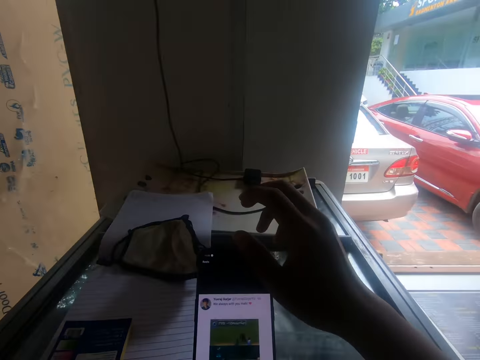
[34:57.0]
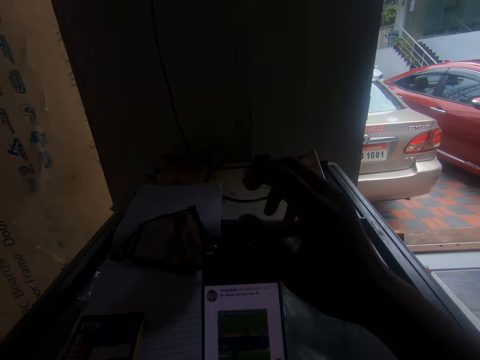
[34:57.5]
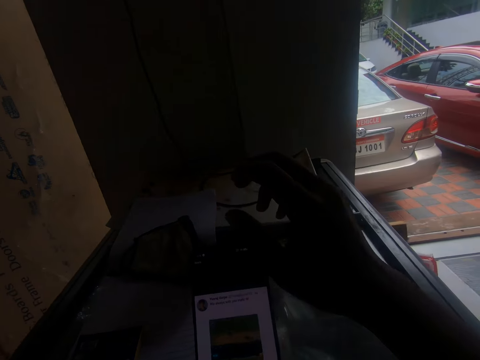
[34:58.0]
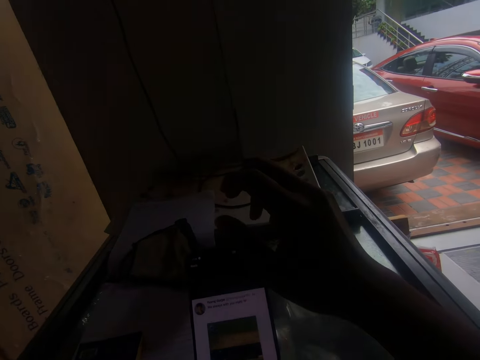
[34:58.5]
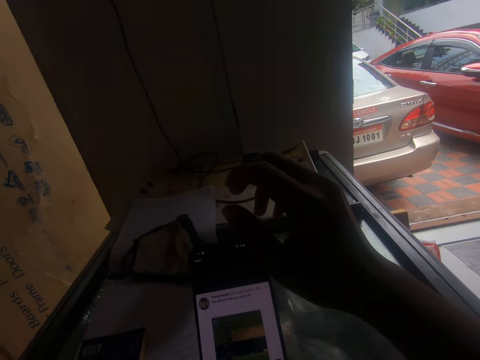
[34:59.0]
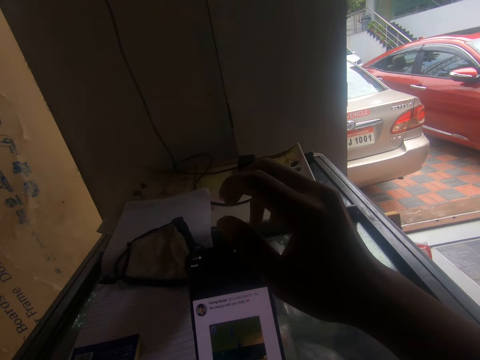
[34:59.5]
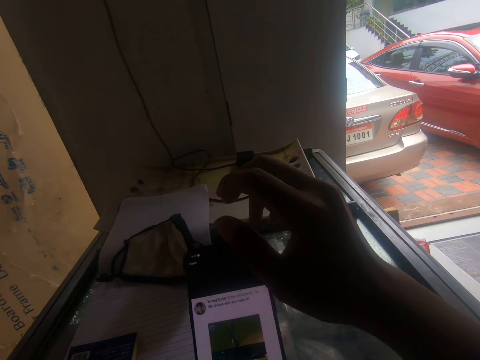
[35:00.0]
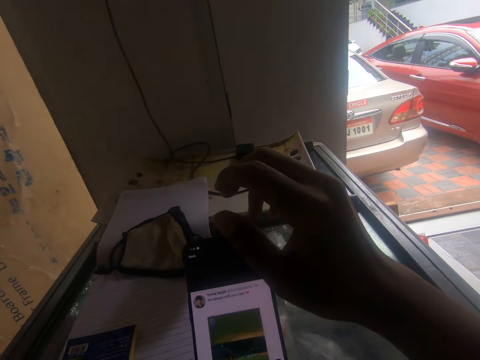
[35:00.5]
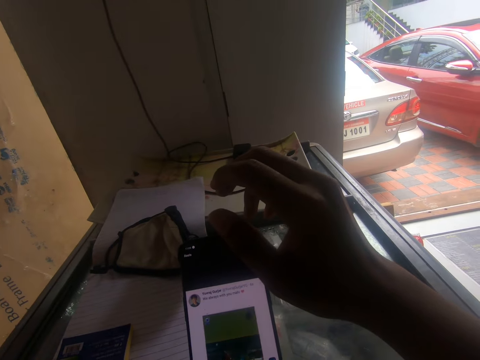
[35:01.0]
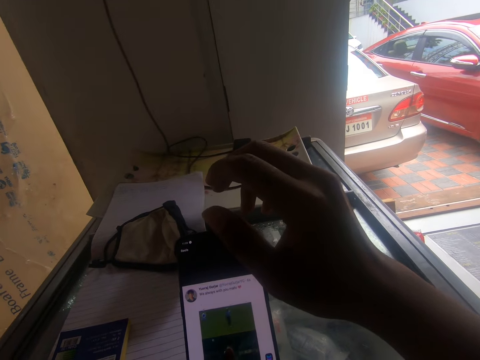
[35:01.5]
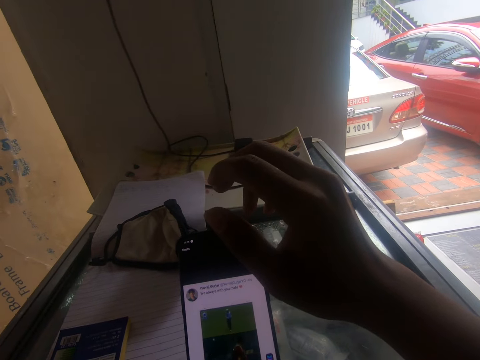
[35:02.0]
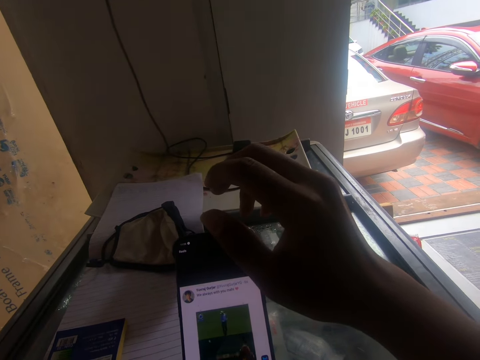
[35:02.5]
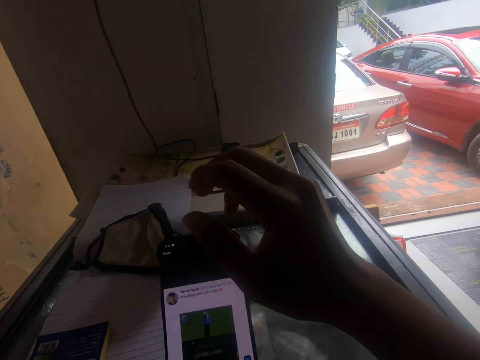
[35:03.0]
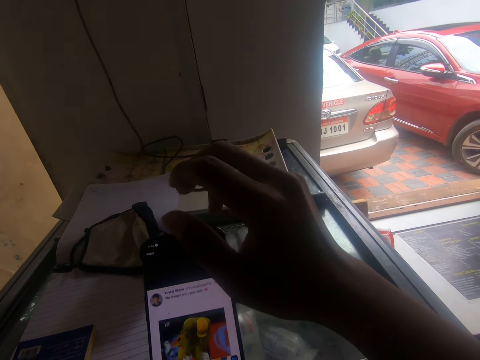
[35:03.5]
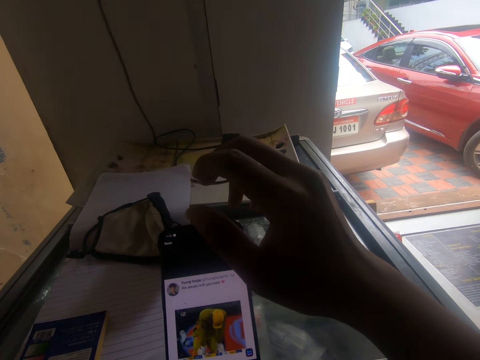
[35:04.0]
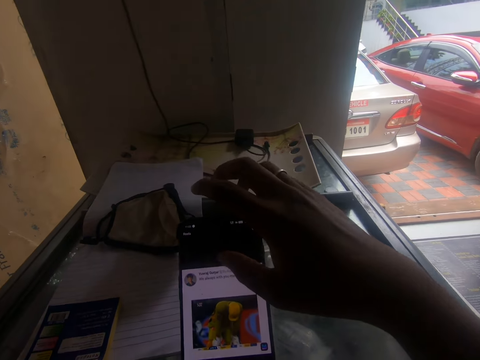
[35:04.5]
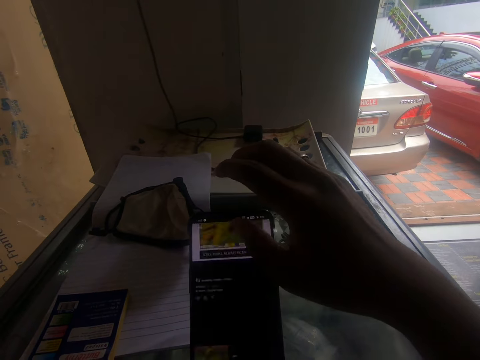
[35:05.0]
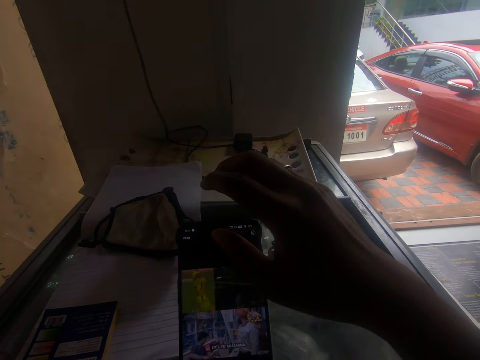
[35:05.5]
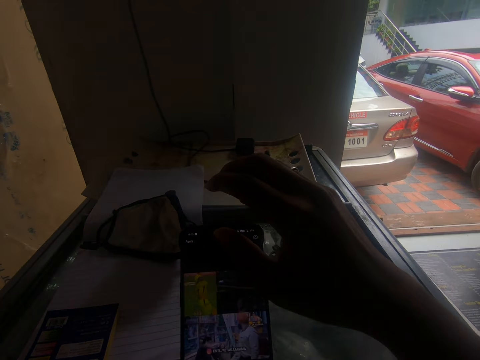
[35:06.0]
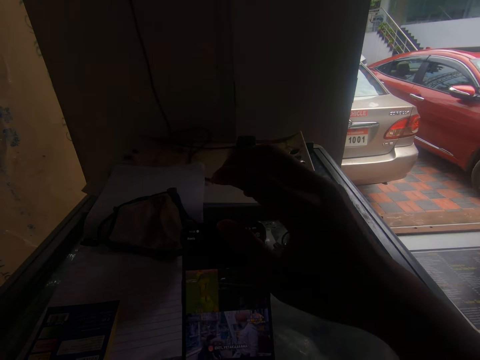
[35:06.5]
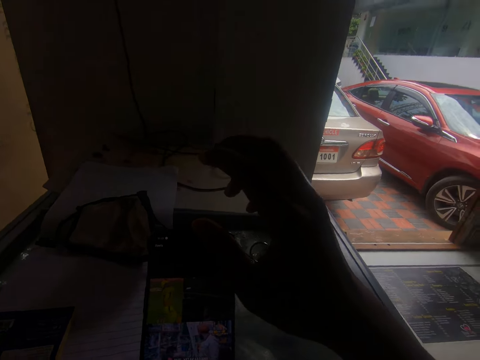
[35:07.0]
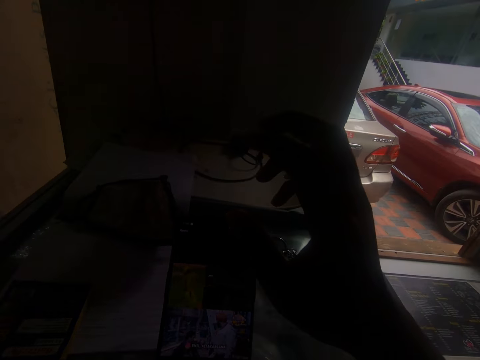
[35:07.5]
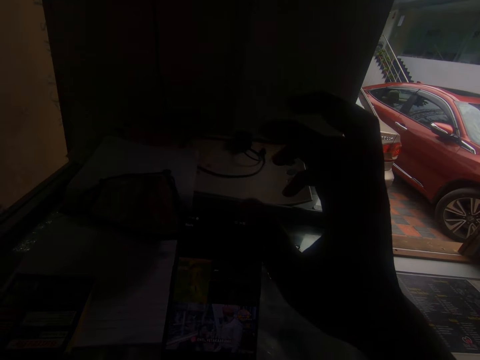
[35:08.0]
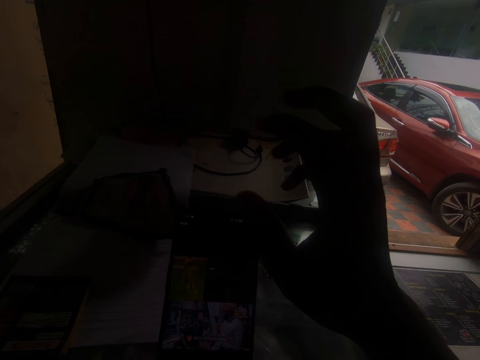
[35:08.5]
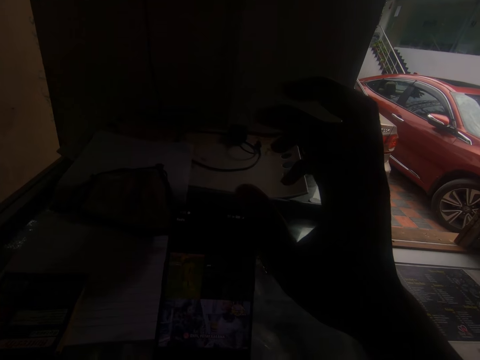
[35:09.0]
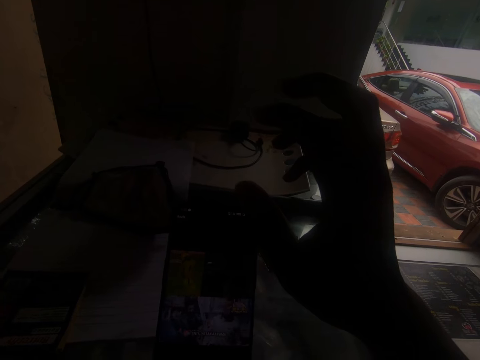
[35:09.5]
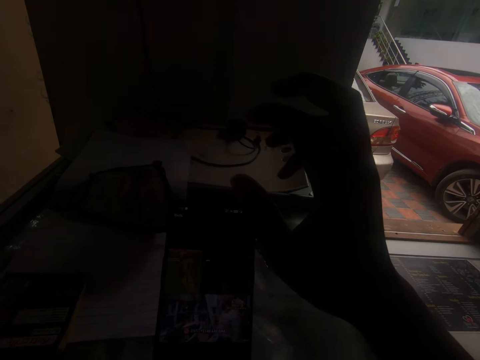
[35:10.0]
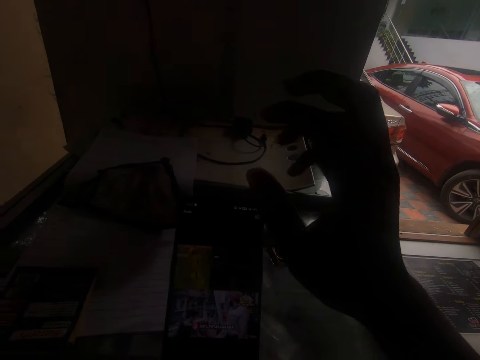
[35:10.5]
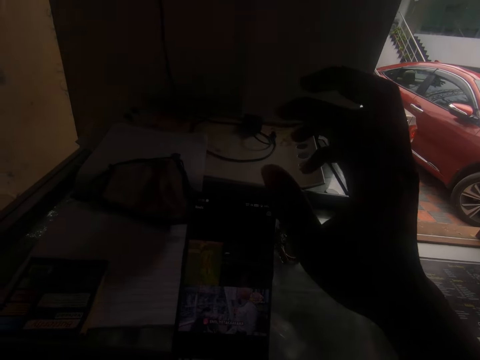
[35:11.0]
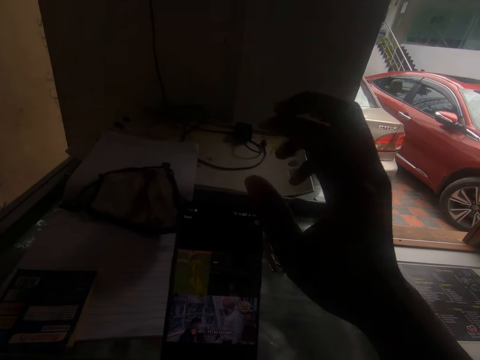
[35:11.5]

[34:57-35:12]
The camera wearer operates the phone on the fridge with his right hand.

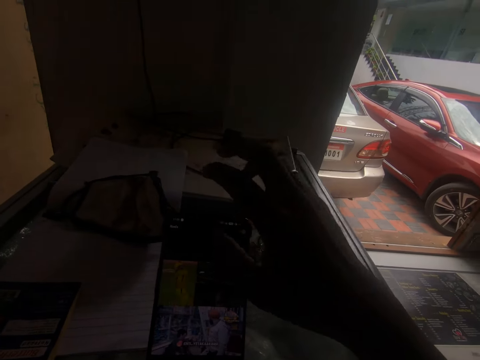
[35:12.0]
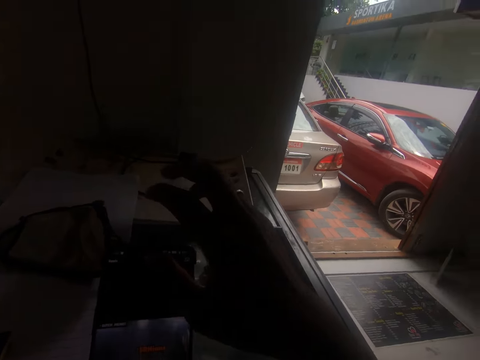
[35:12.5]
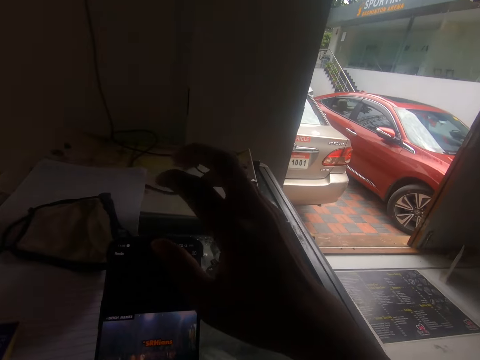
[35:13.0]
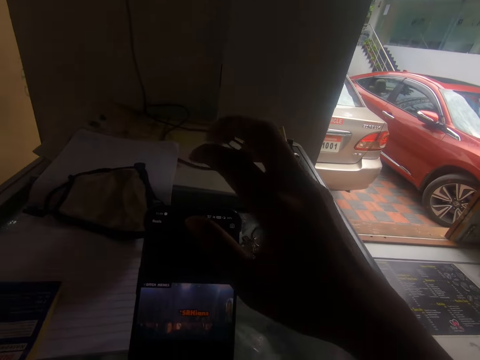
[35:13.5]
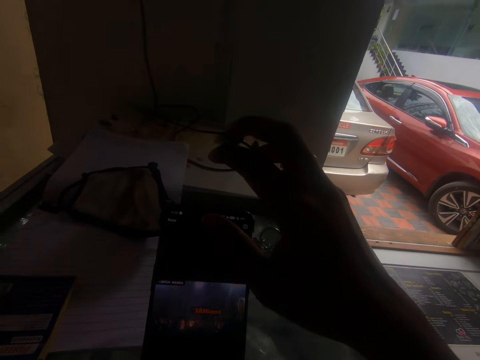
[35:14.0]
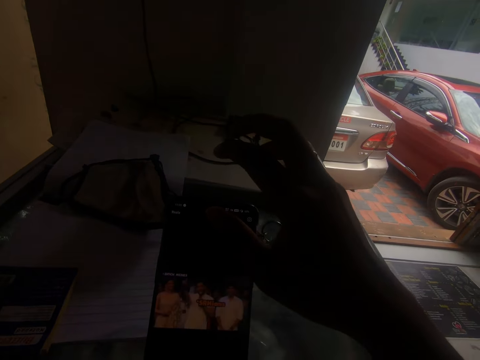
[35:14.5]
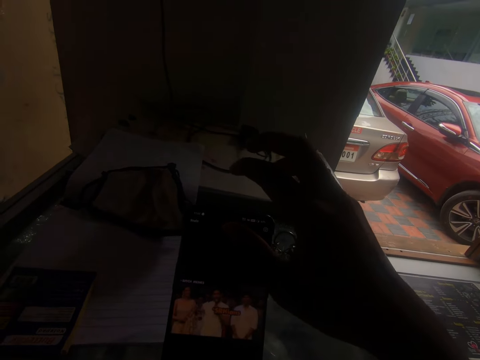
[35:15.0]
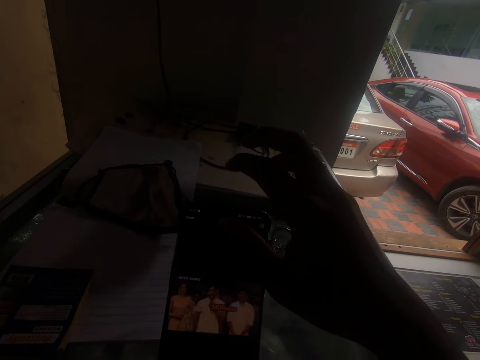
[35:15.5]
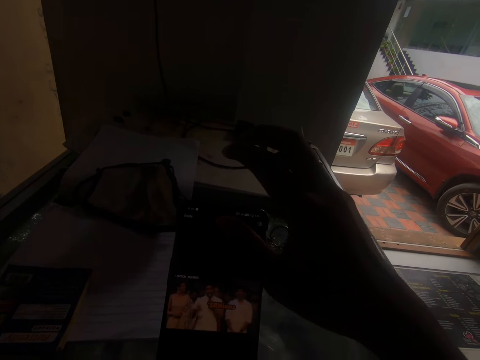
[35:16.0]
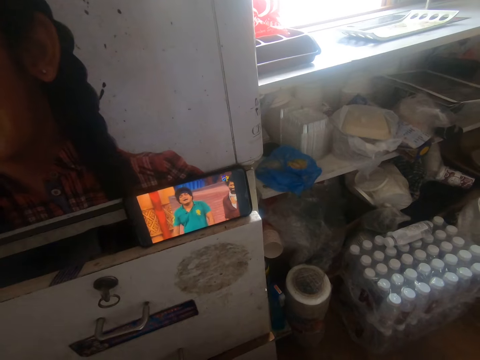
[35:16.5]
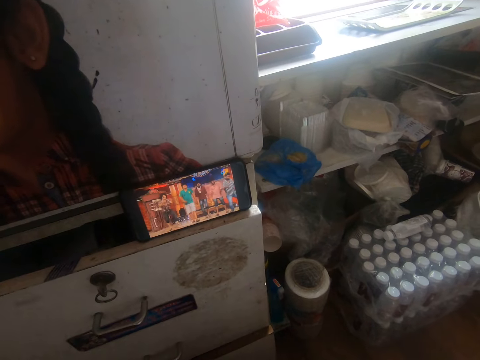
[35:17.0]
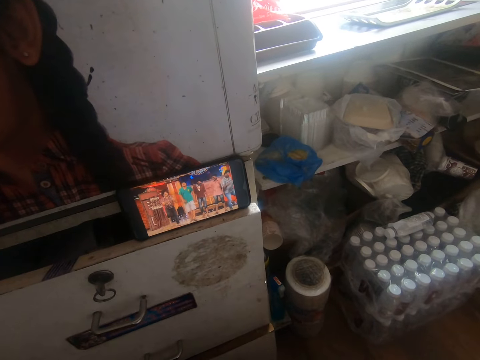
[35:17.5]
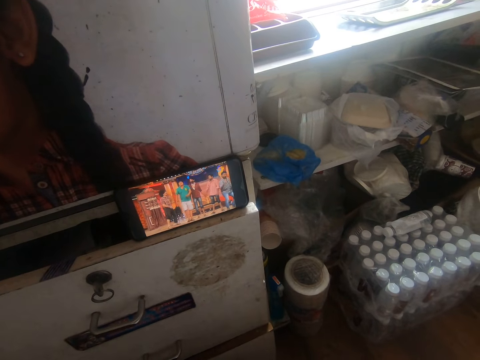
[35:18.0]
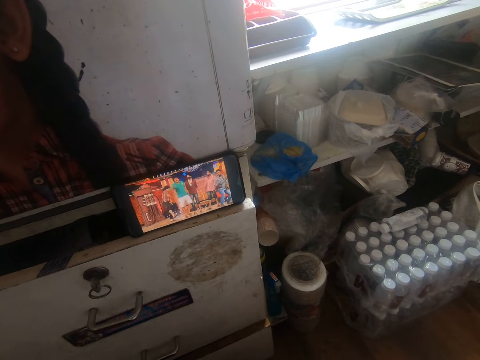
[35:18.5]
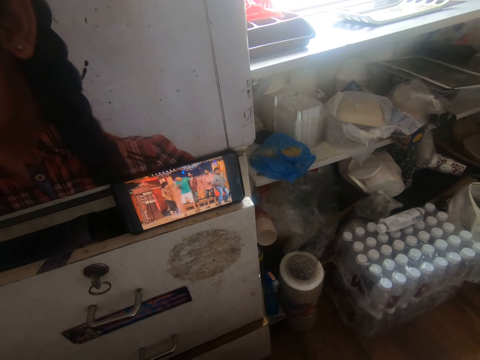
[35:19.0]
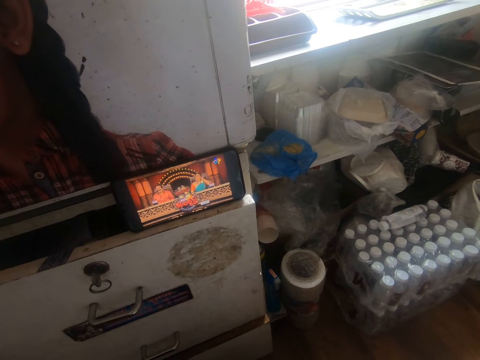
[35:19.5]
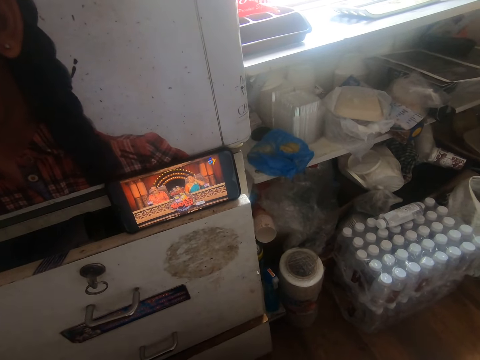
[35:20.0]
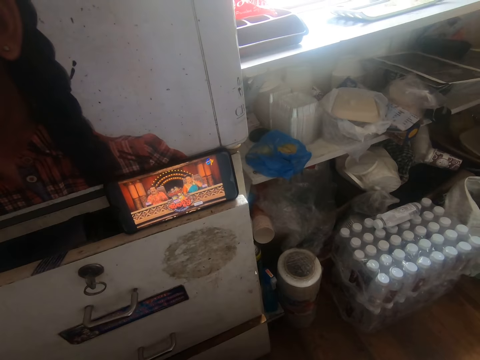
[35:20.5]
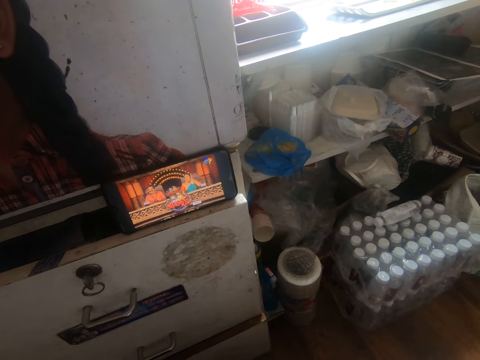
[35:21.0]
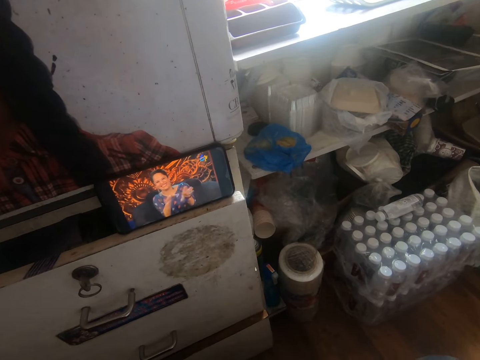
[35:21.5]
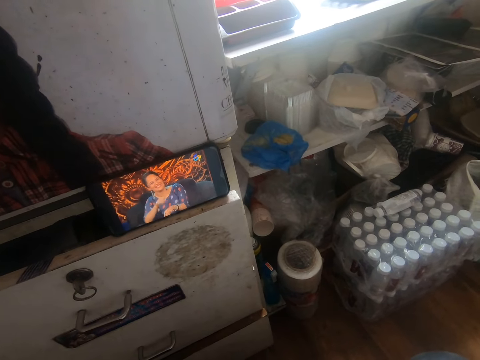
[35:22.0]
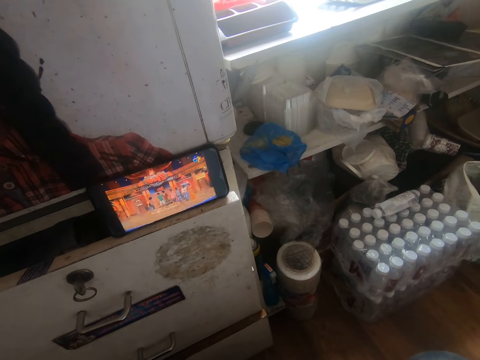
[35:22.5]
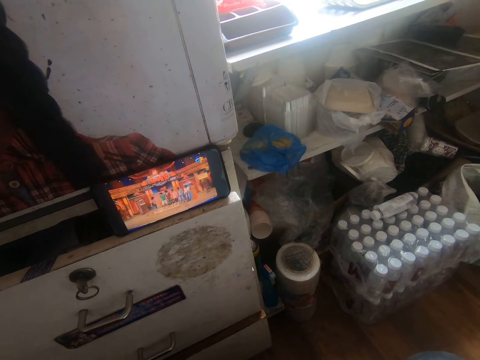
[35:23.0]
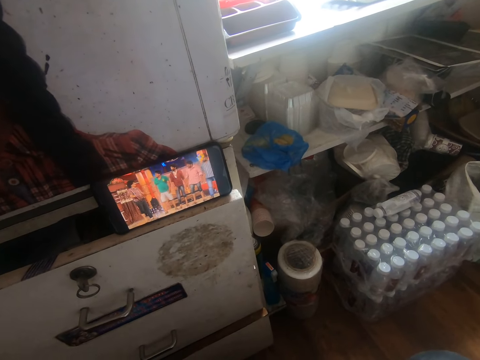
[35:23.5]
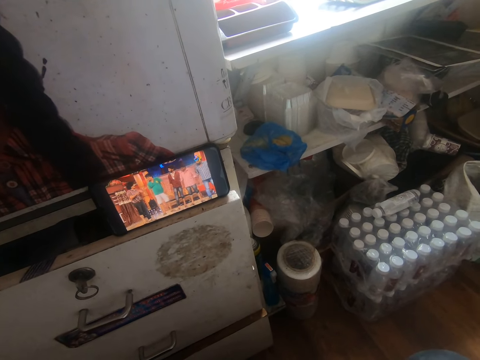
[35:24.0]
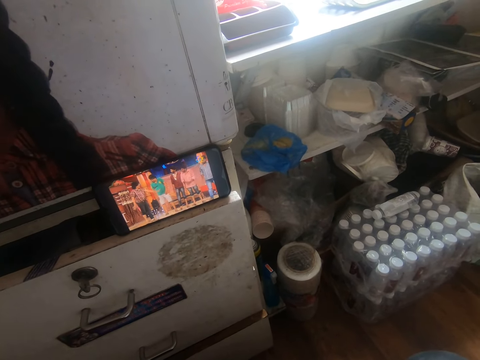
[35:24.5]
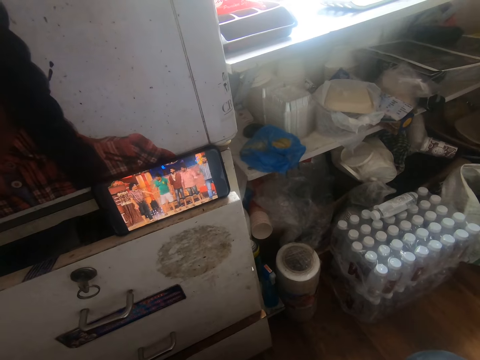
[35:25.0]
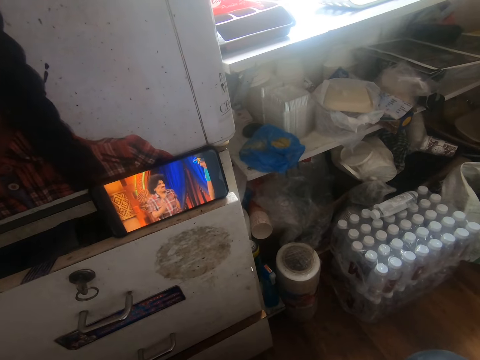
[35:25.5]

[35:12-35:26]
The camera wearer watches a show from the phone on a shelf.
